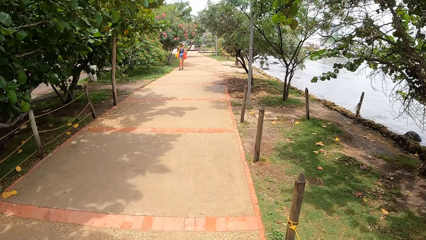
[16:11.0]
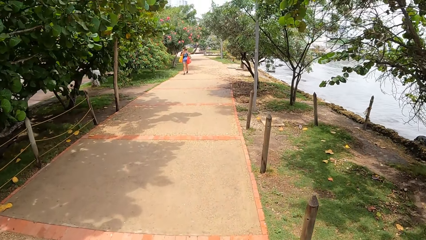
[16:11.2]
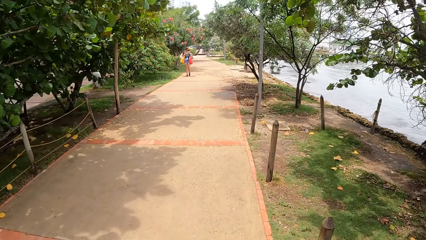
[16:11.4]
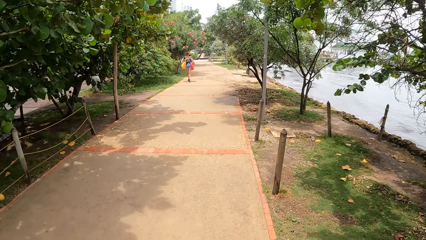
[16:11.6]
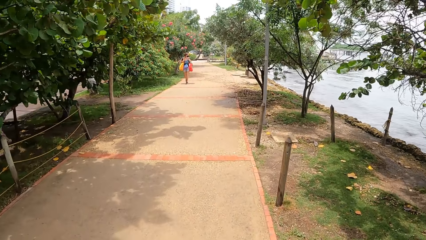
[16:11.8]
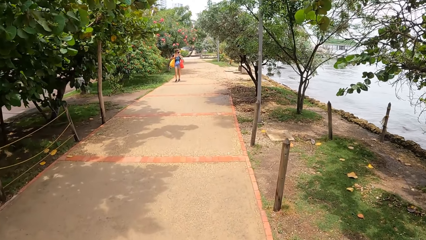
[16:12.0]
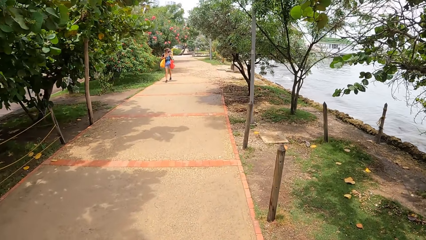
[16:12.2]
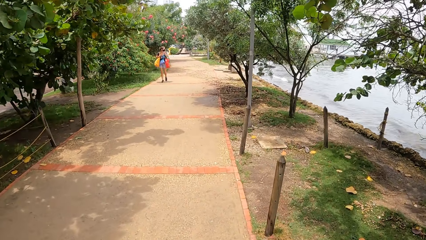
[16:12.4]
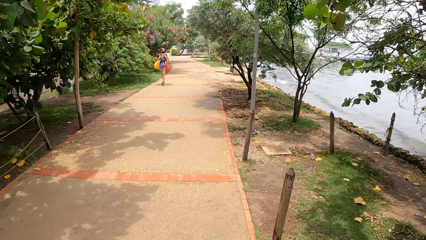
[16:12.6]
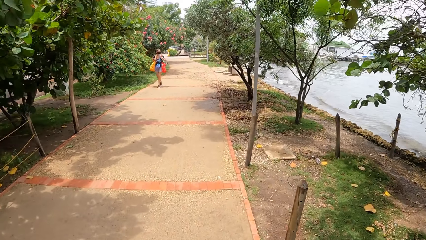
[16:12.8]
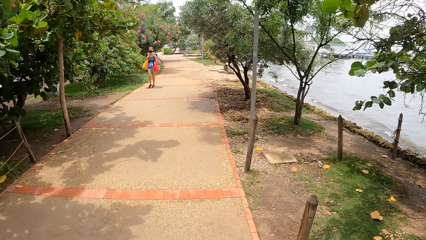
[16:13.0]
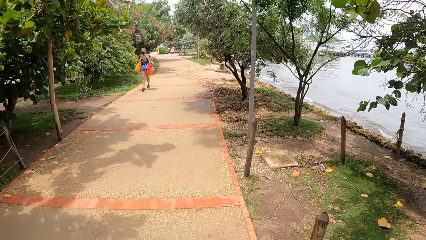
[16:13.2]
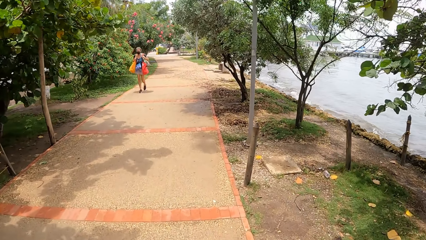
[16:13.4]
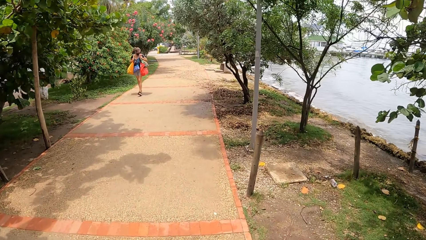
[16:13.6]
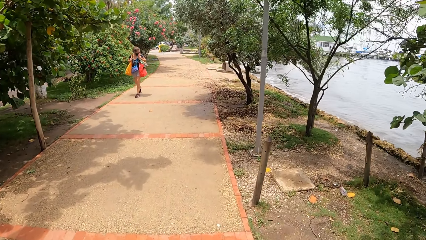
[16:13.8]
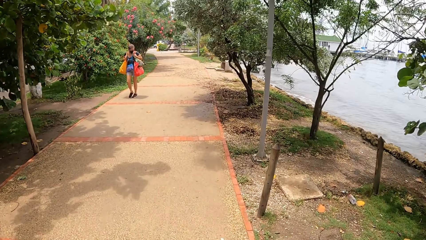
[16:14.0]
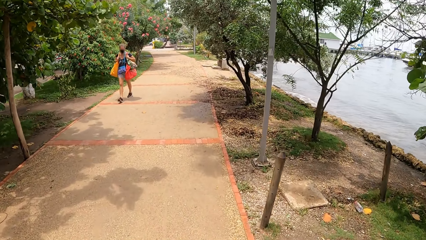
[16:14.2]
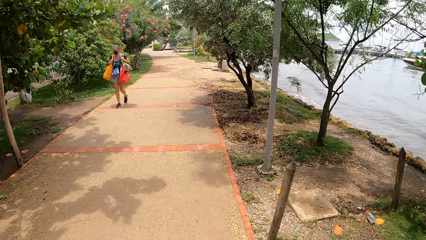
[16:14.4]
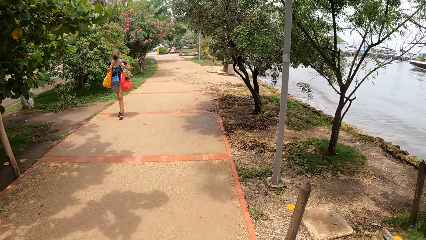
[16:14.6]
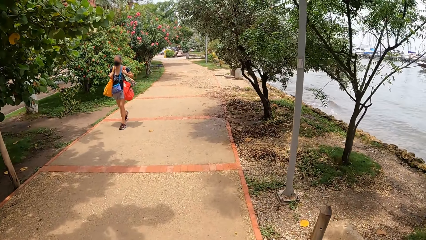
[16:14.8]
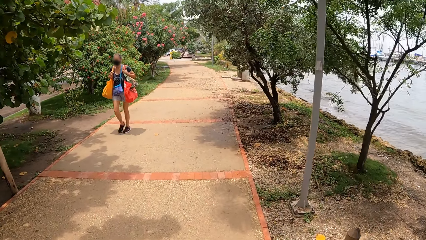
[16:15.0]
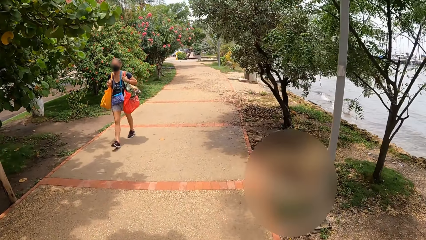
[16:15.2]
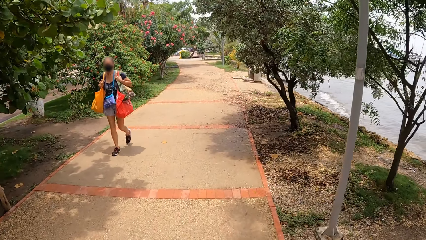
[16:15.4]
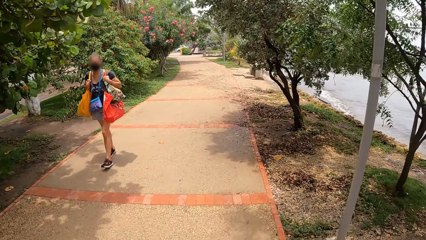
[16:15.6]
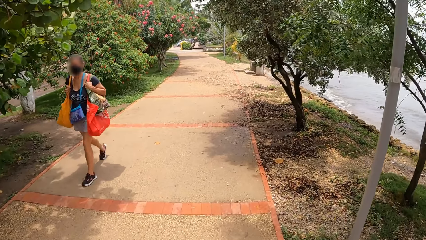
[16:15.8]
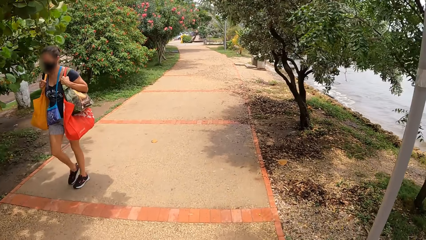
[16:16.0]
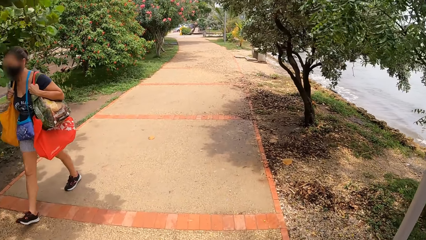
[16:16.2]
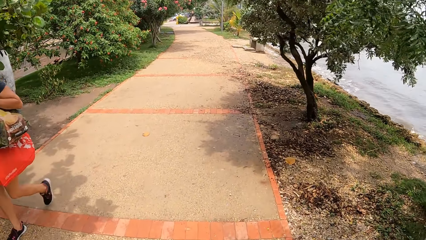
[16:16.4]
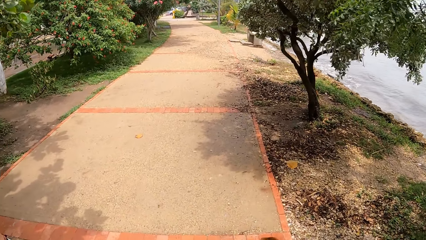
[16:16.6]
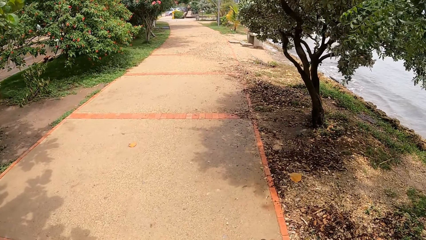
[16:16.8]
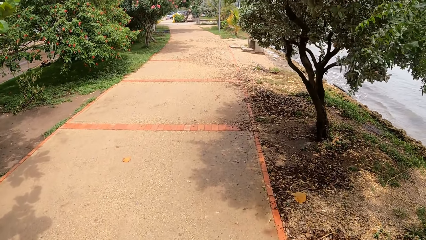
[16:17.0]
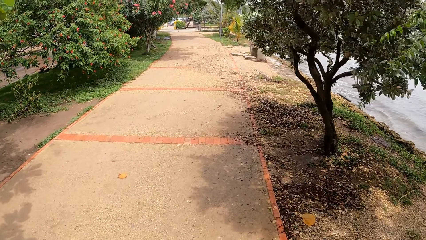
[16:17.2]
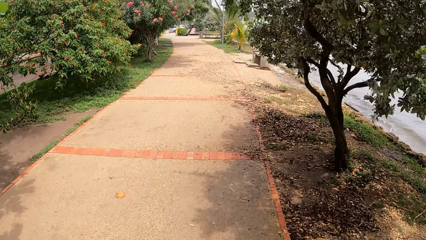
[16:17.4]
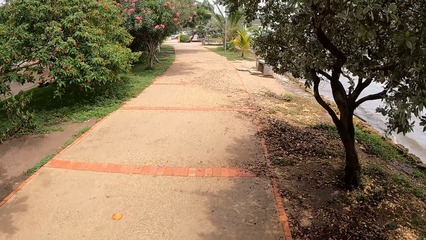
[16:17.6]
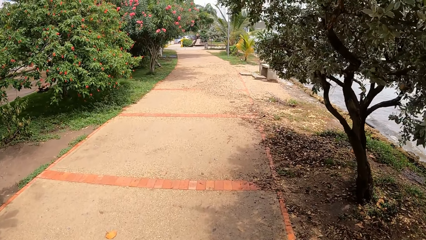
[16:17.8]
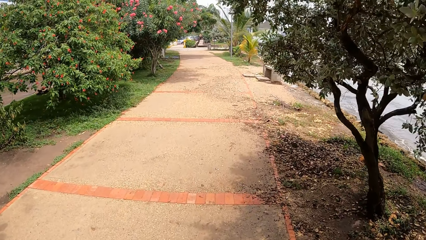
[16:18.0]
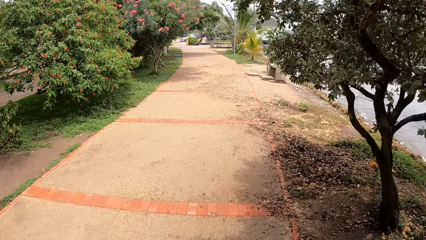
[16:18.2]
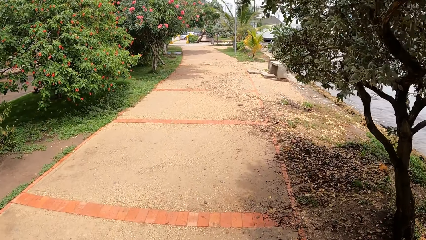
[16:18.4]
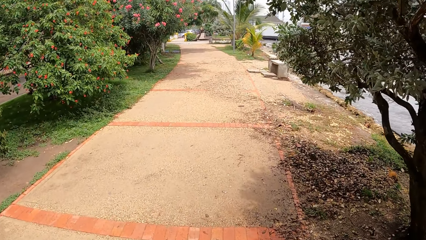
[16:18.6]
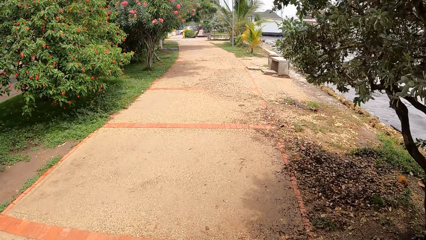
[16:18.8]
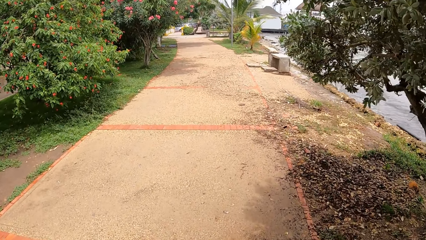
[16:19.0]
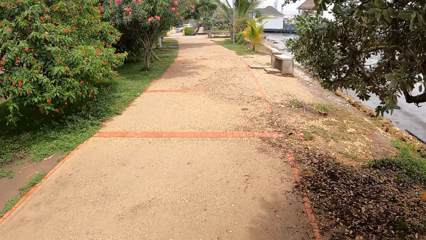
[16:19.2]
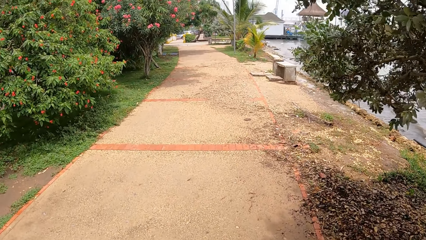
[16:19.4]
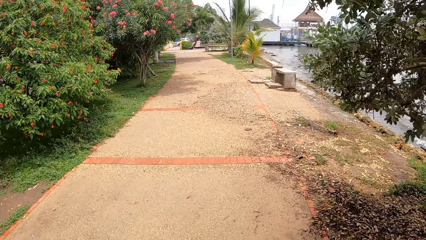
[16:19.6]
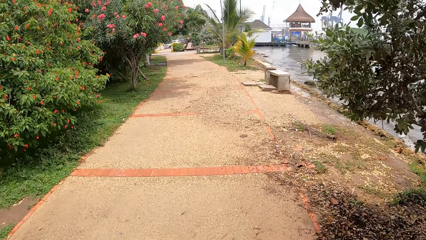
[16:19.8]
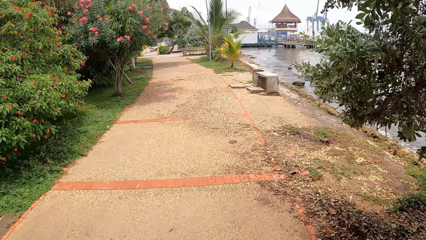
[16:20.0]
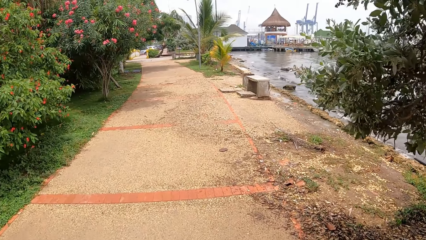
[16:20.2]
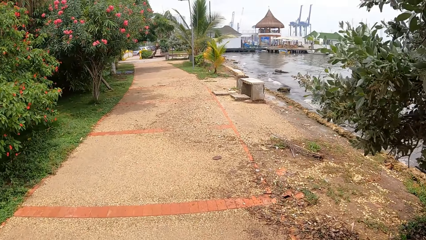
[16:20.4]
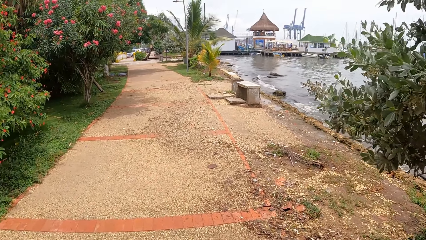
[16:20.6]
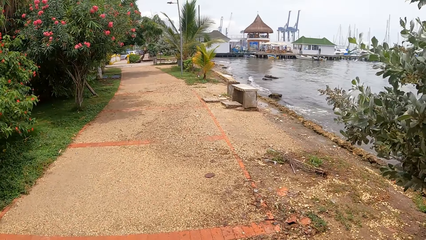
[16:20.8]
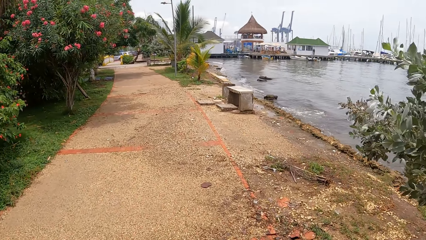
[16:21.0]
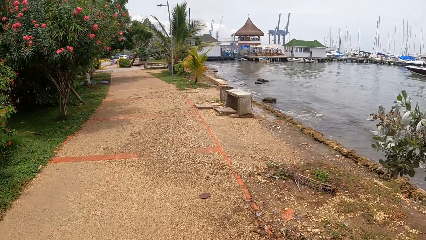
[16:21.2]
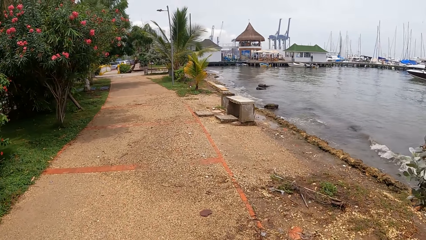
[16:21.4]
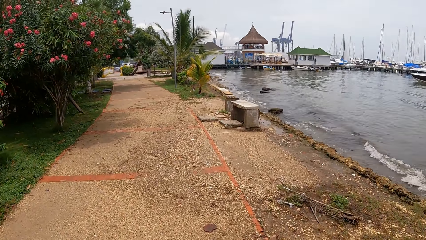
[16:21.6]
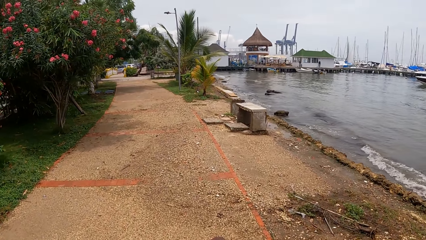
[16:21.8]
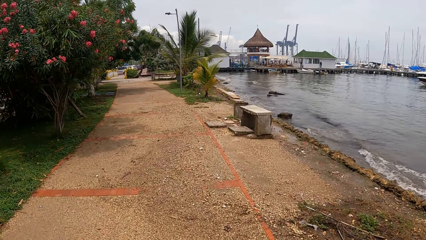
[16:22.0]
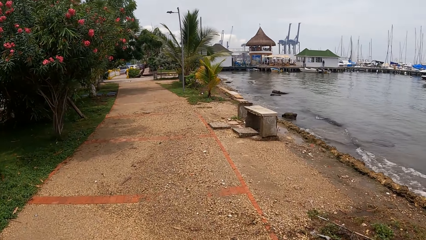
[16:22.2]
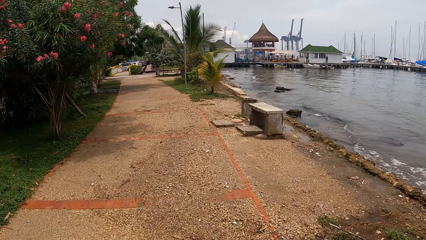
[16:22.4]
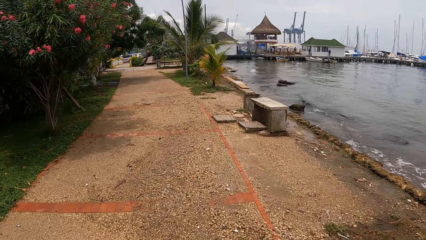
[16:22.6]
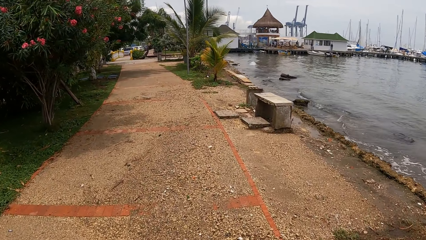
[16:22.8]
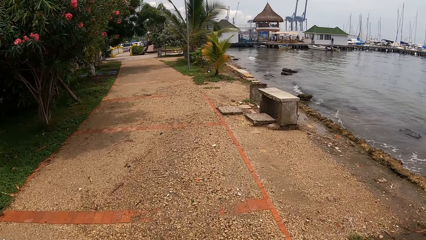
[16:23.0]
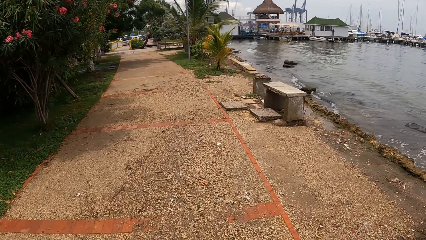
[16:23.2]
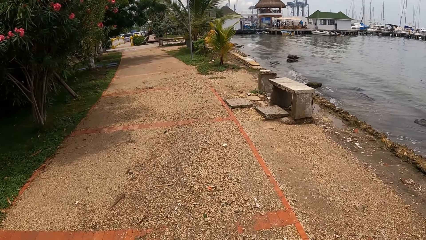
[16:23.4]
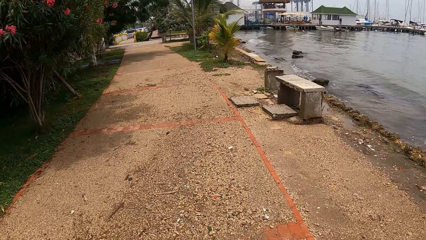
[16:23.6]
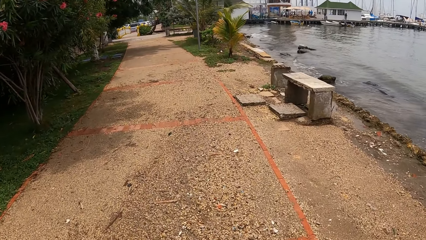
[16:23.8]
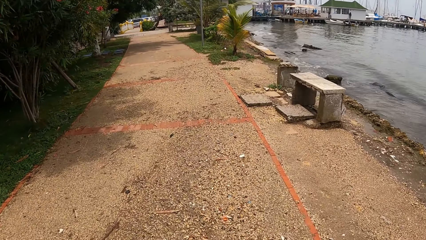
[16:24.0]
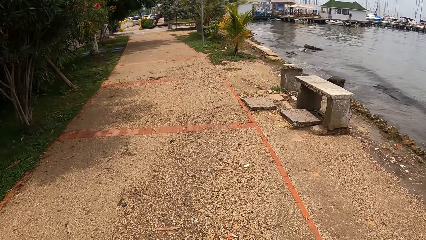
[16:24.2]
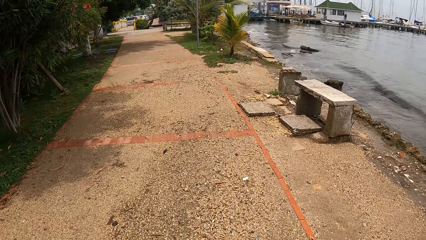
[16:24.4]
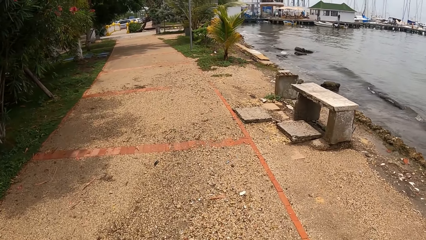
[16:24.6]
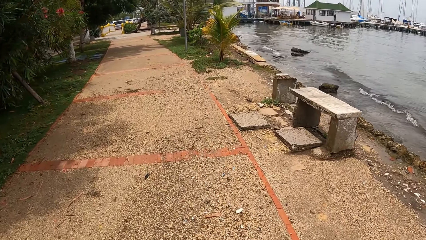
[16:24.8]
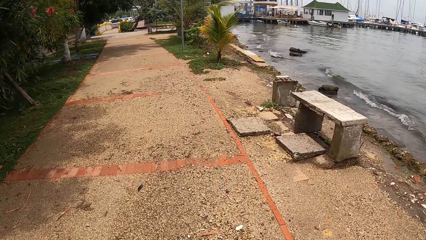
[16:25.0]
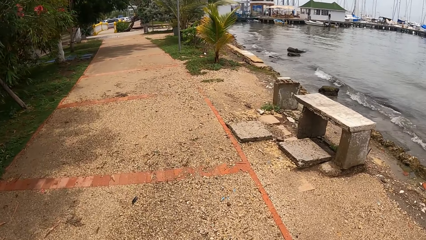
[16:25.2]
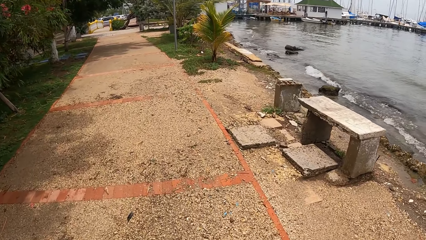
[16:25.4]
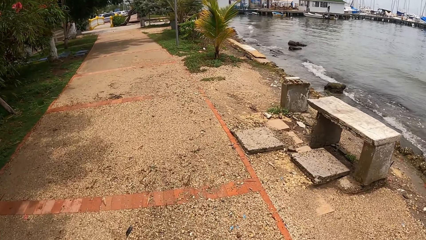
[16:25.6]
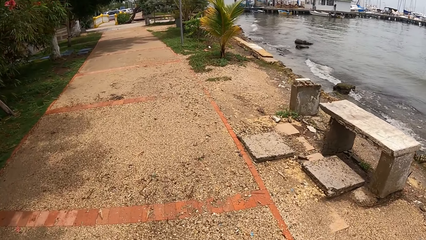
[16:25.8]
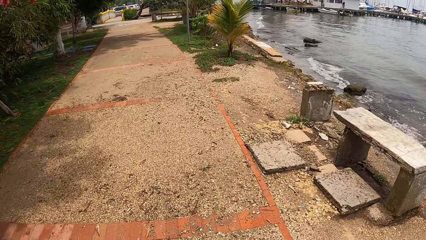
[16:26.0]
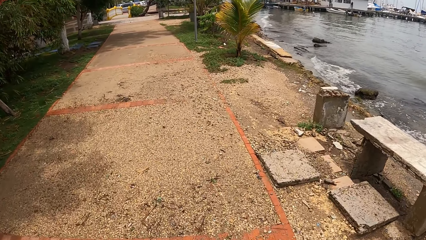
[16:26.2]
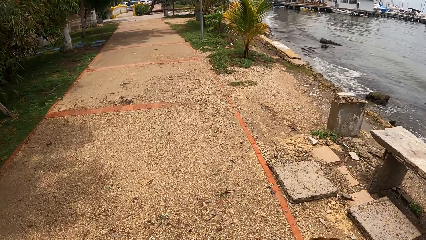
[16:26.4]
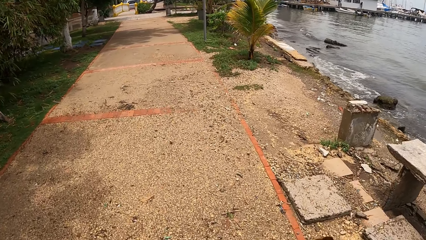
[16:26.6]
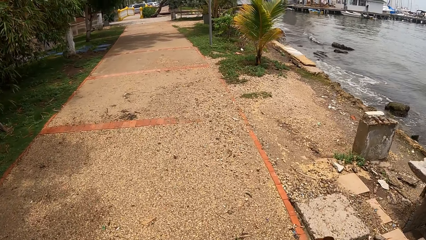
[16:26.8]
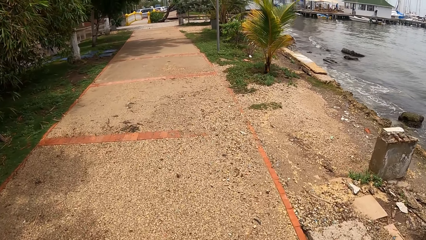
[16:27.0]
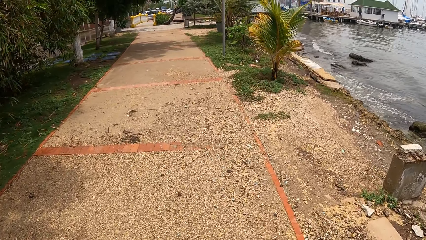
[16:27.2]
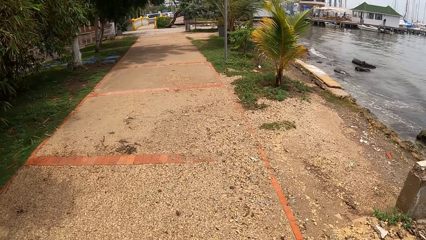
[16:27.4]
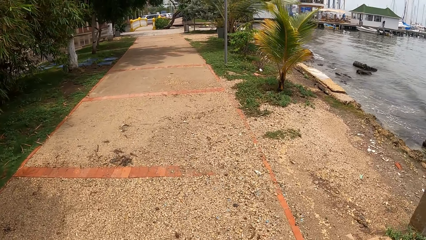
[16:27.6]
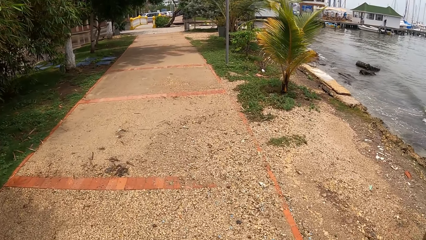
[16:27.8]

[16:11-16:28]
The camera wearer looks at a person. They walk on the pathway. They look at the water.
